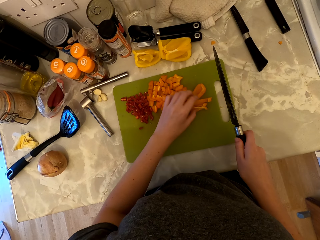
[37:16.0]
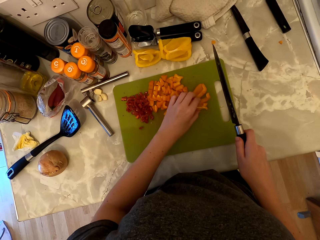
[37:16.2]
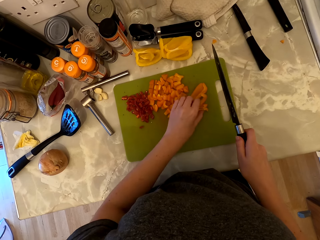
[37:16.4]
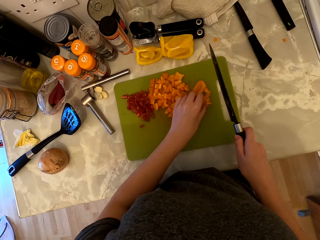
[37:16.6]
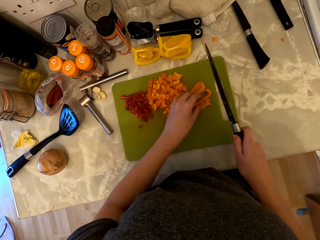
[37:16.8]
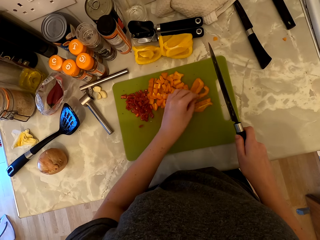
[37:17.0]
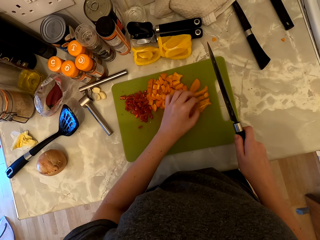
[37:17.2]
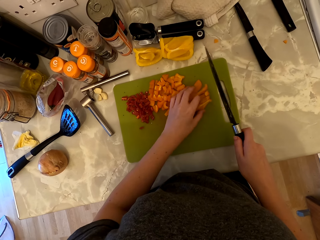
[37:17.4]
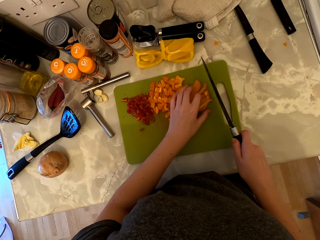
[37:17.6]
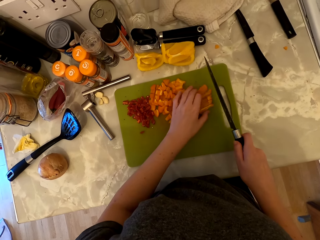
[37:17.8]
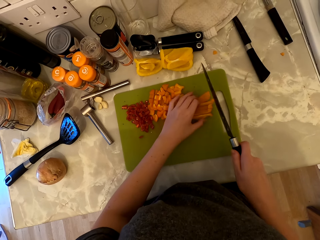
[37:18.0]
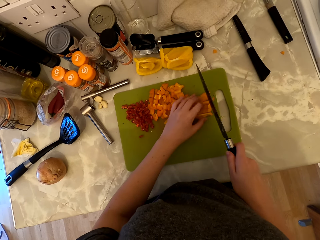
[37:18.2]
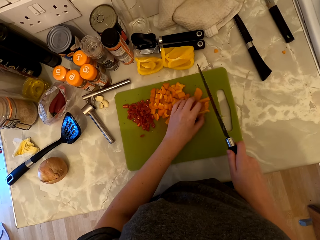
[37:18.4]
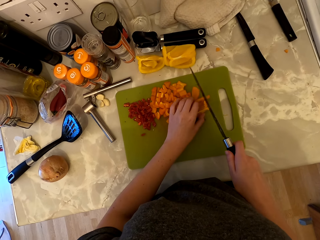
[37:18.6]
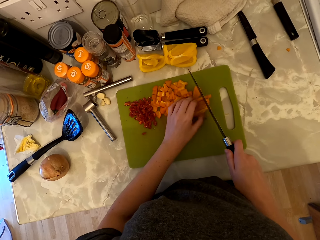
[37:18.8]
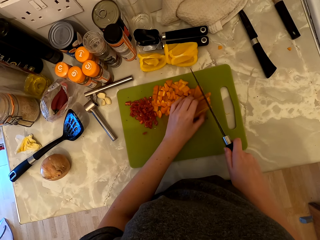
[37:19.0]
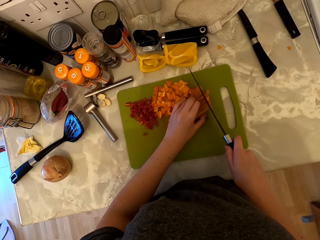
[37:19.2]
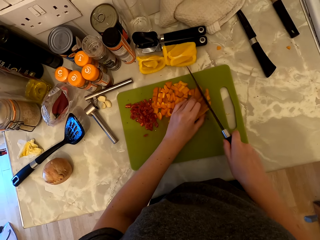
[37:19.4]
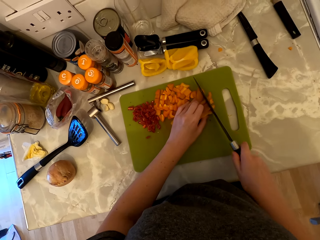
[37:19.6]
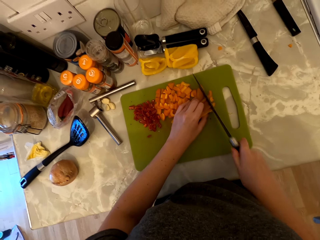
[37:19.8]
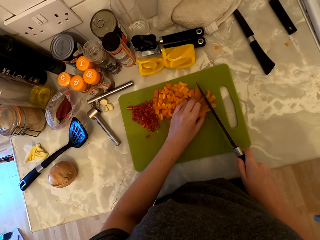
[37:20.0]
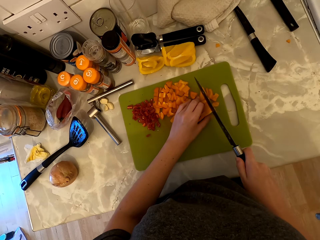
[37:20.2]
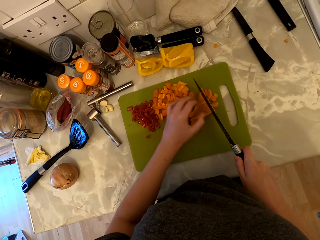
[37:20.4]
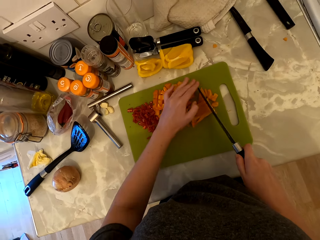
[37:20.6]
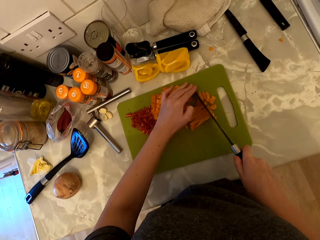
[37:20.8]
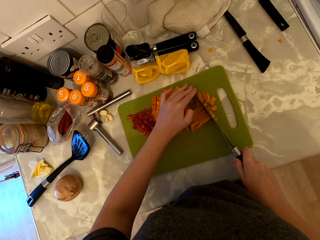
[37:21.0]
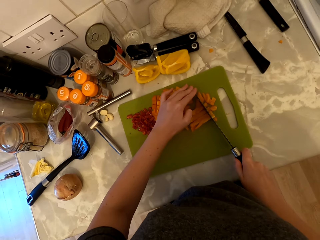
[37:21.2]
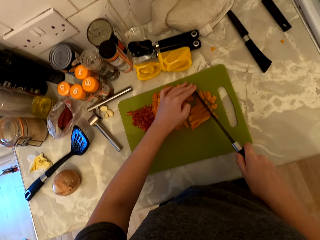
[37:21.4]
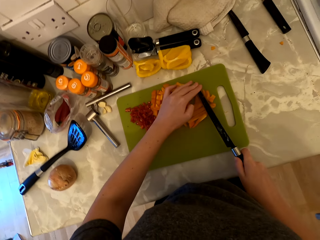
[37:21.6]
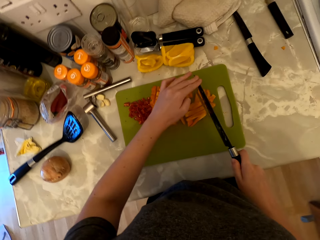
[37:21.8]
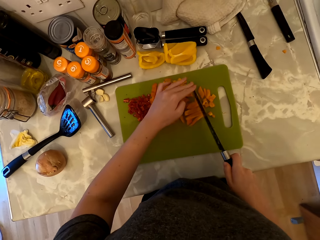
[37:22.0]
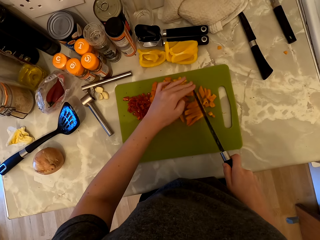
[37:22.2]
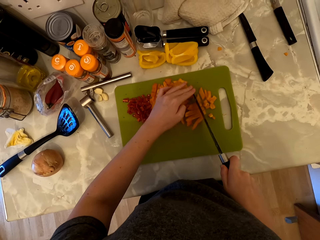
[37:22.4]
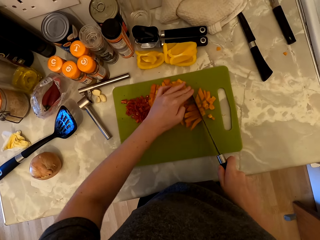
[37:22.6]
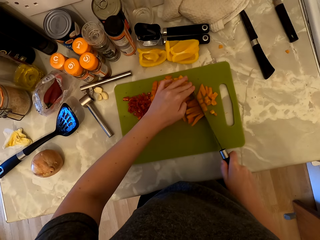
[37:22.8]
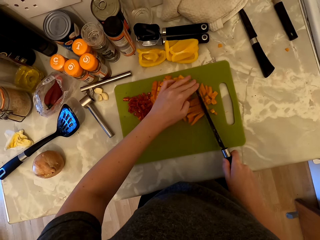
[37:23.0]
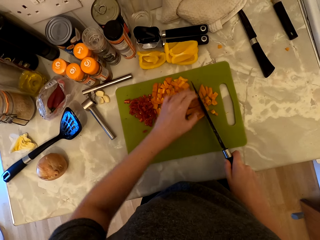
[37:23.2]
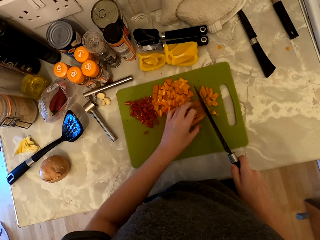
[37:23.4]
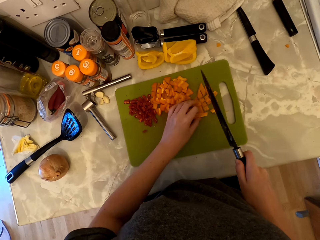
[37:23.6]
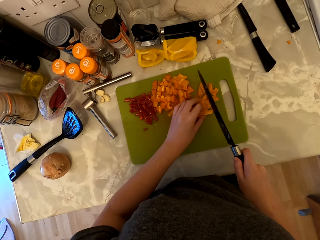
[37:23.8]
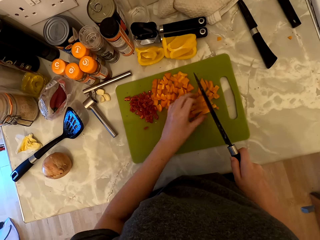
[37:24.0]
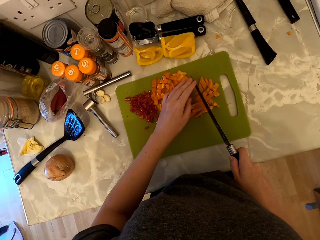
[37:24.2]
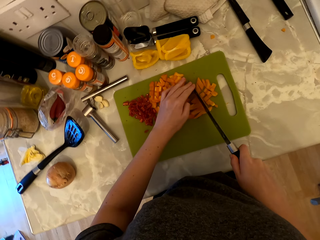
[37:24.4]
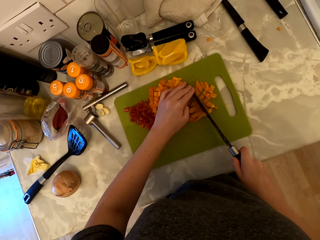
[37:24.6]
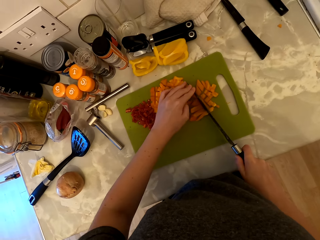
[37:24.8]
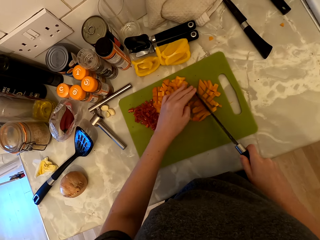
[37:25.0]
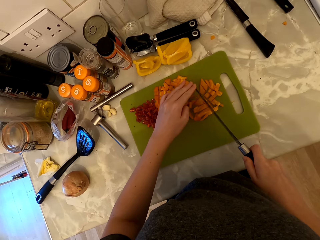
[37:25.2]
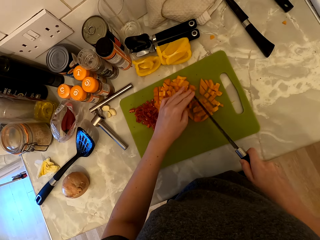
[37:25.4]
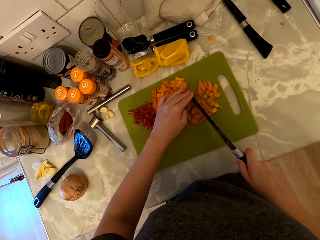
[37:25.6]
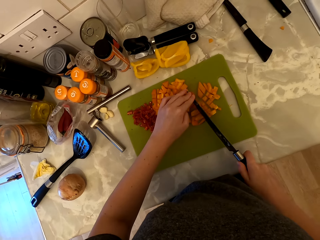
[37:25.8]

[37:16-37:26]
The camera wearer cuts the bell pepper into pieces with the knife. They hold the knife with both hands and cut the bell pepper into pieces with the knife.

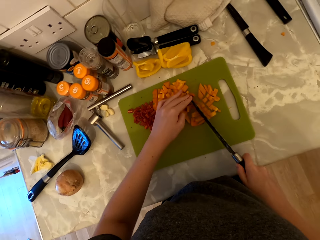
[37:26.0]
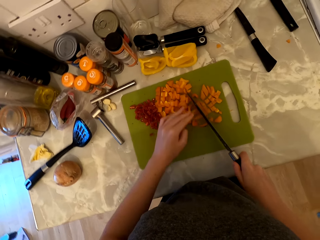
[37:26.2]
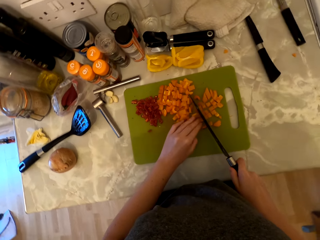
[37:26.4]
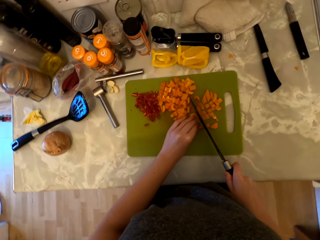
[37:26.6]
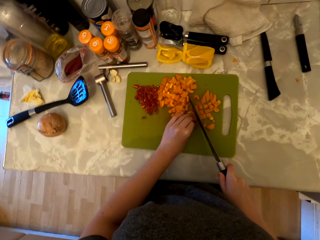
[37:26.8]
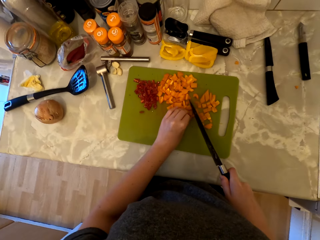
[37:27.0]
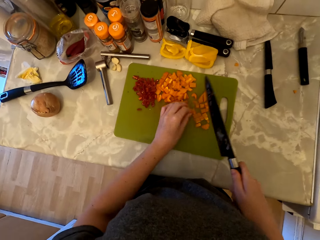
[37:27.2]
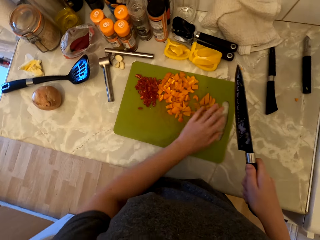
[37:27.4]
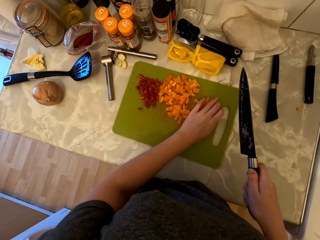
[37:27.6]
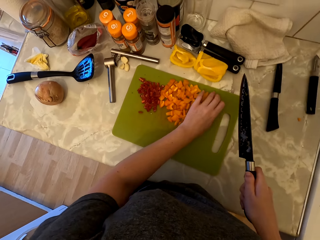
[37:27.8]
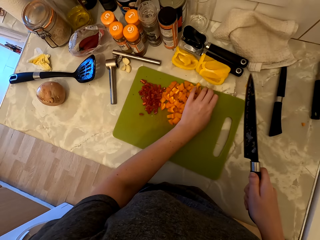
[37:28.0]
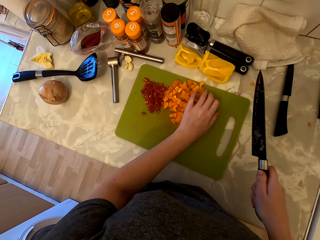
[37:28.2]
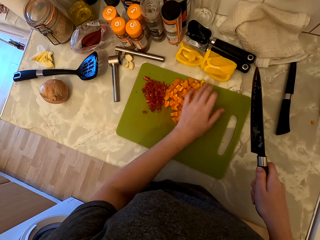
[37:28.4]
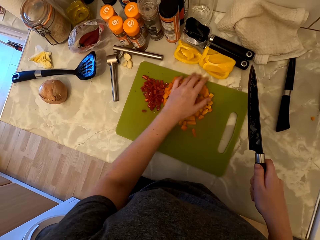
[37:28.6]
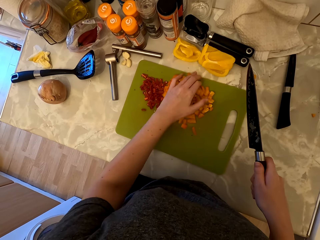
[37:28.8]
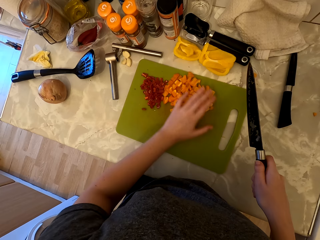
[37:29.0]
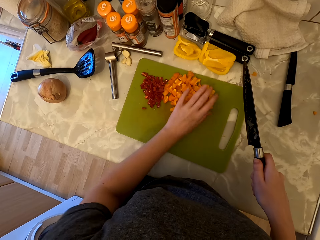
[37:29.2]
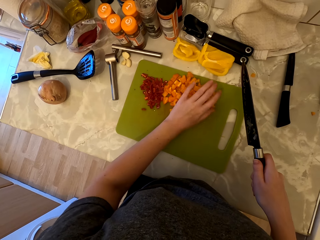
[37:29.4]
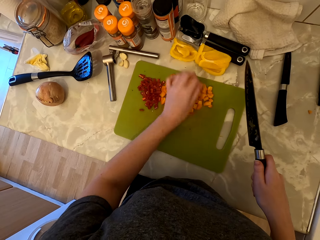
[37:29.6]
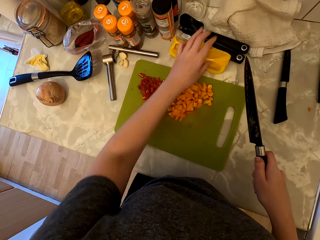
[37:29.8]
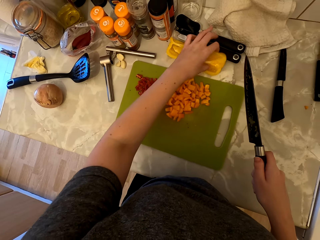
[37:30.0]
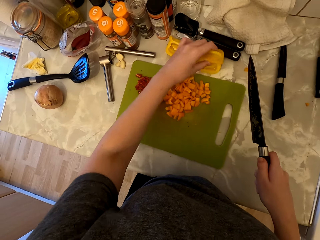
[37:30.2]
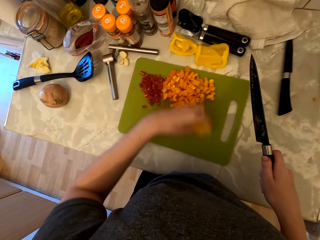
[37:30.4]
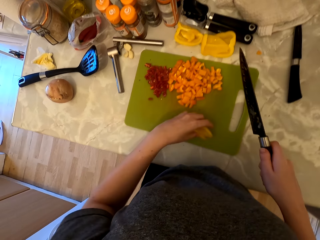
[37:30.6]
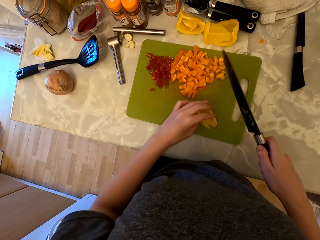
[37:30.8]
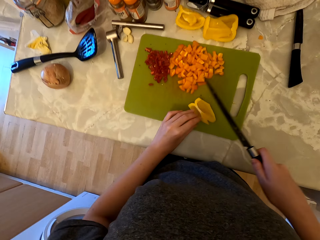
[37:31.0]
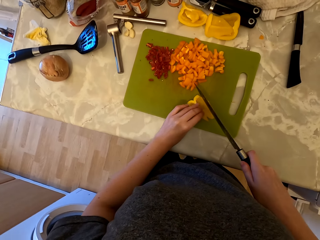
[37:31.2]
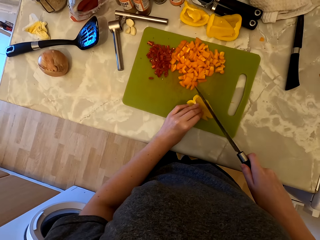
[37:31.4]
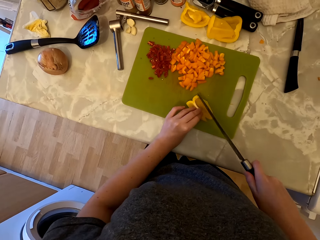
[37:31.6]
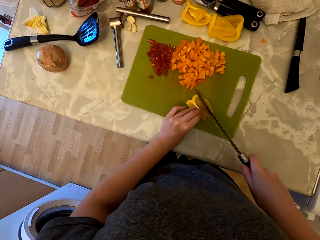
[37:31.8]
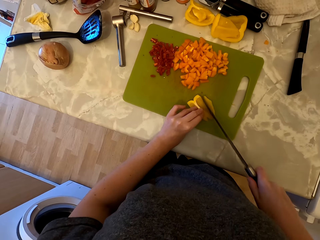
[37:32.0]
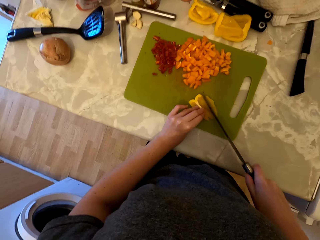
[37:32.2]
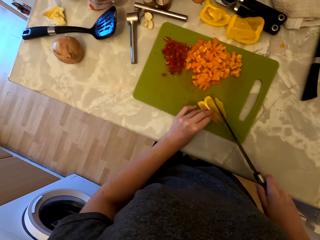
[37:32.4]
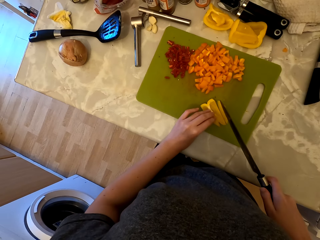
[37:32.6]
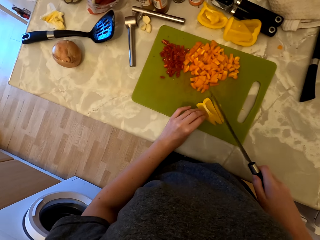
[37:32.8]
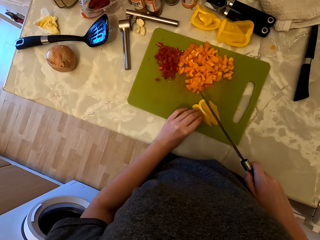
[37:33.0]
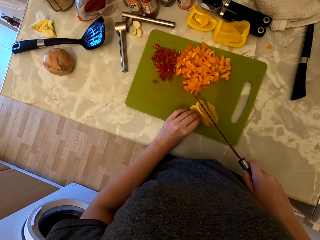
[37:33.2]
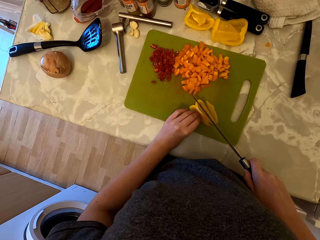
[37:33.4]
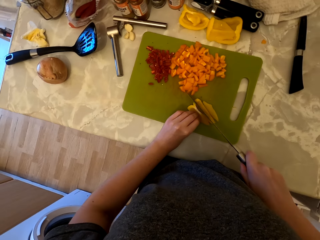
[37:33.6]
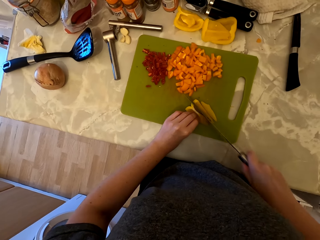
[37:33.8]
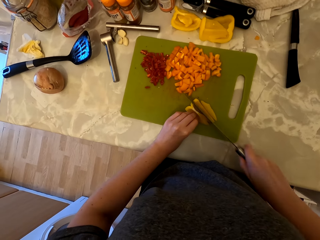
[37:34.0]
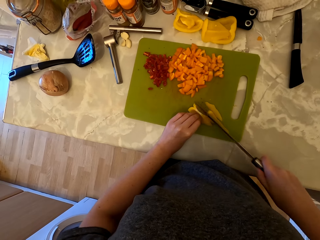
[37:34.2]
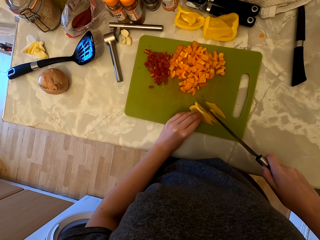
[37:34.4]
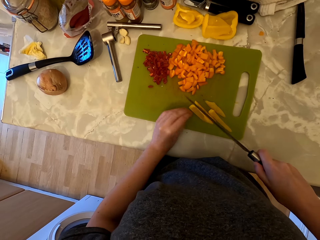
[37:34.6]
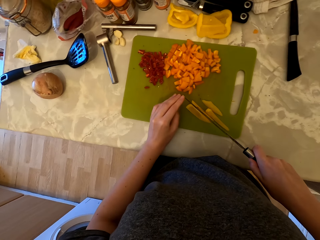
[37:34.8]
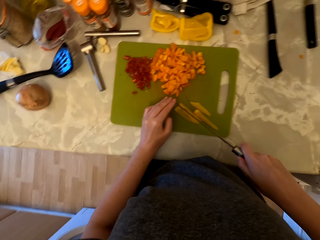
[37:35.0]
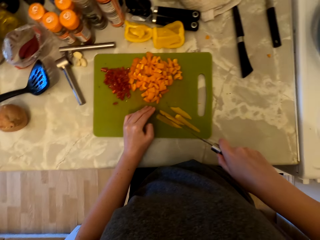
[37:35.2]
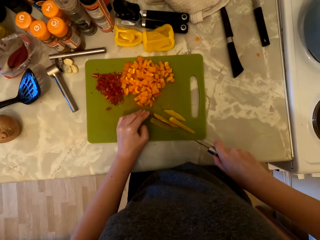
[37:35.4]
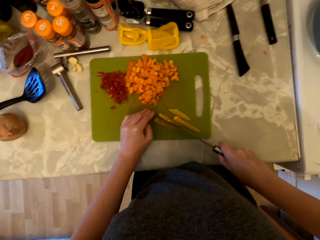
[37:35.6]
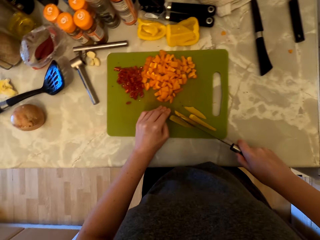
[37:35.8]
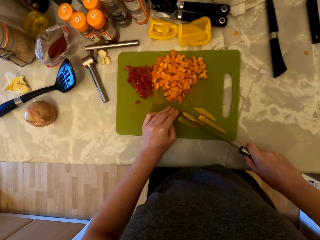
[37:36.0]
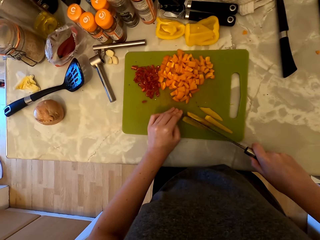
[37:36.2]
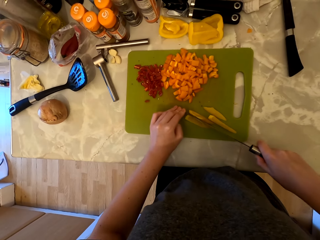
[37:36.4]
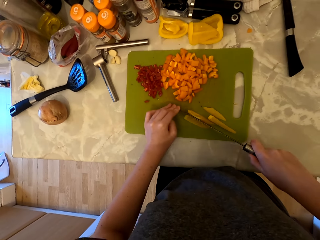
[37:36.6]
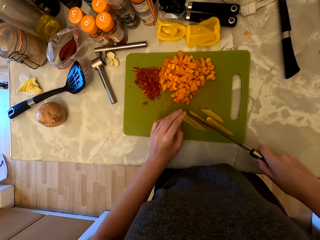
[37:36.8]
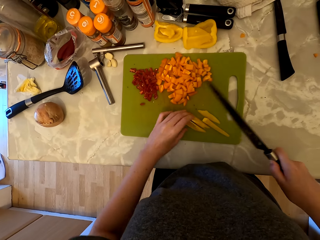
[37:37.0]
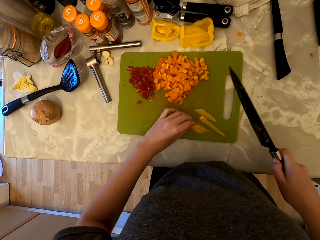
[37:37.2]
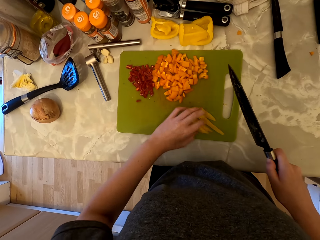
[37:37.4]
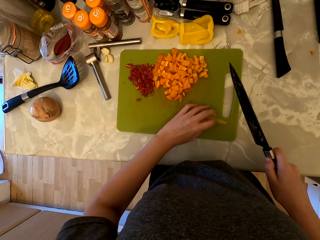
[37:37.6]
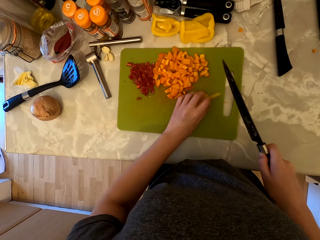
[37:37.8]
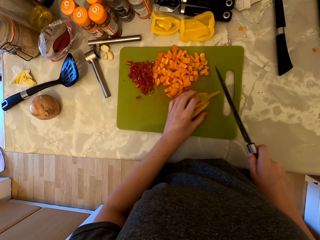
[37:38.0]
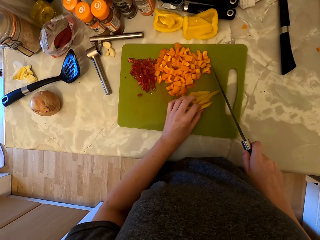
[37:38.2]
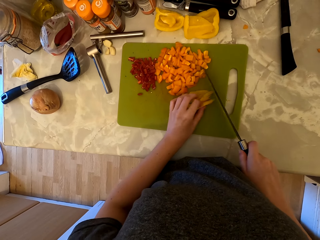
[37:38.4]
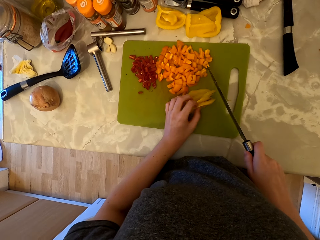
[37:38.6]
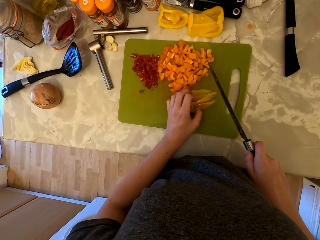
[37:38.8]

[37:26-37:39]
The camera wearer puts aside the pieces of bell peppers. They pick the bell pepper on the countertop, place the bell pepper on the chopping board, and cut the bell pepper with the knife. They hold the knife with both hands and cut the bell pepper with the knife.
